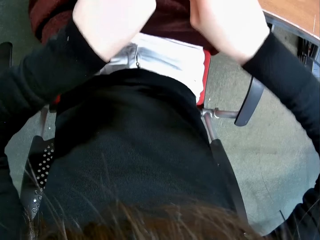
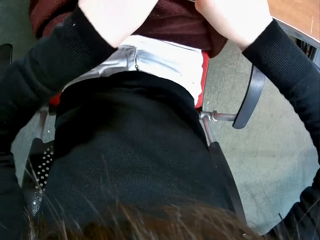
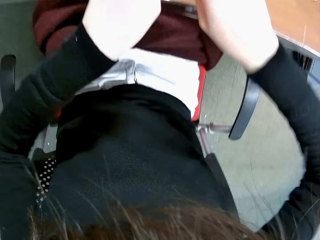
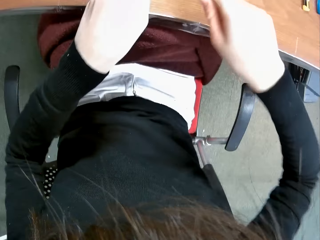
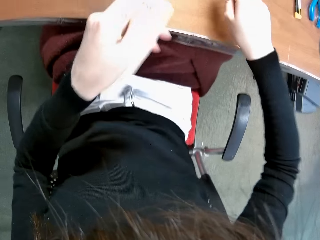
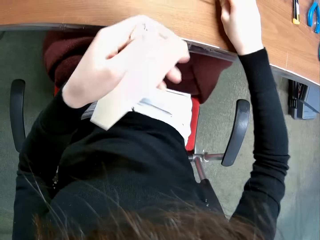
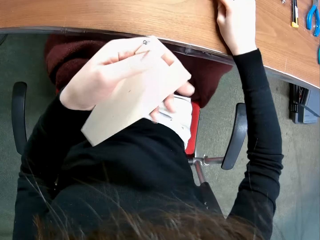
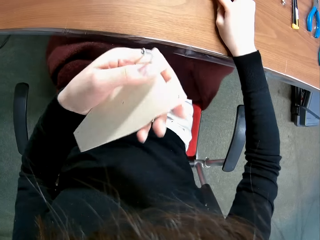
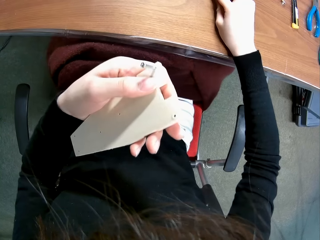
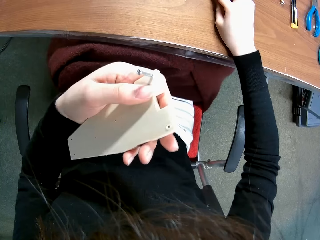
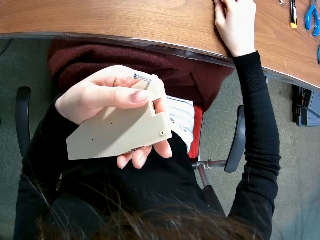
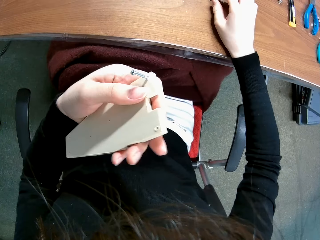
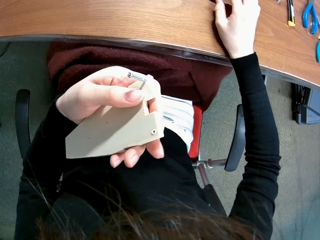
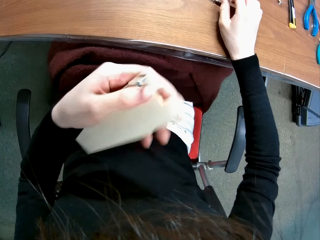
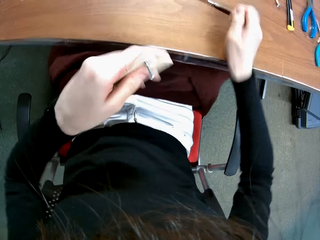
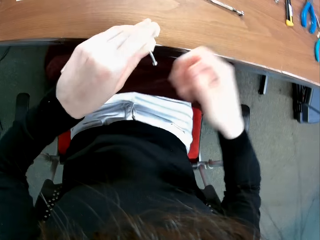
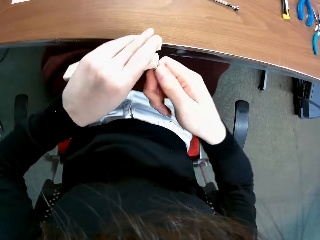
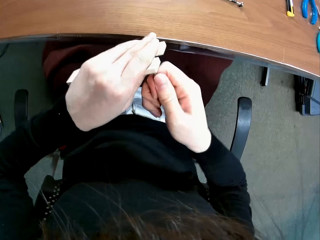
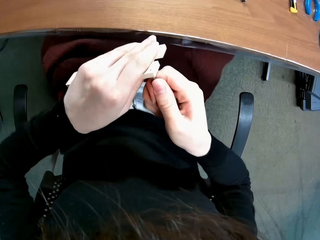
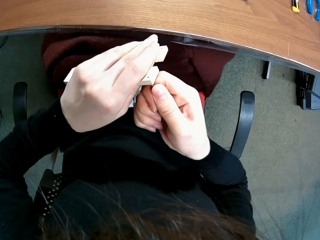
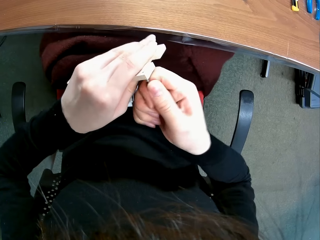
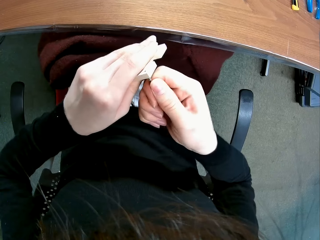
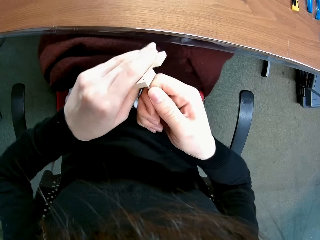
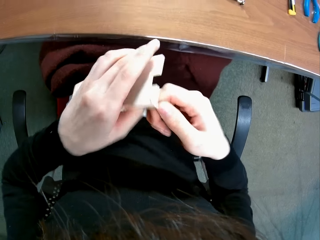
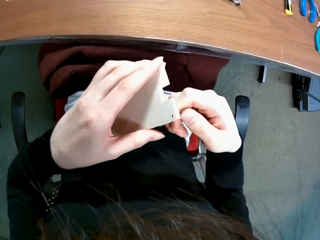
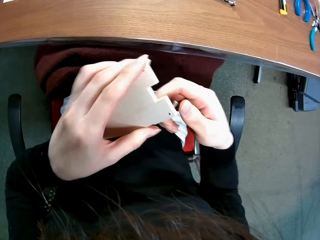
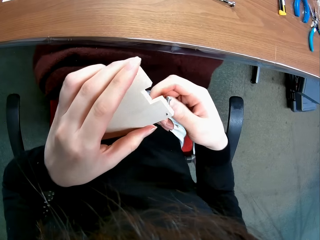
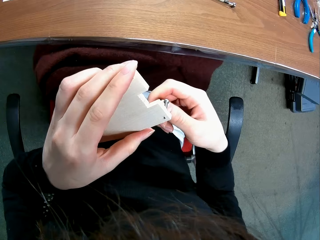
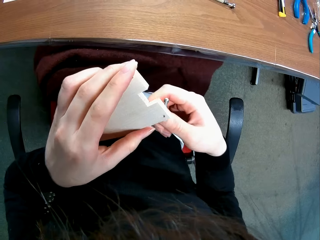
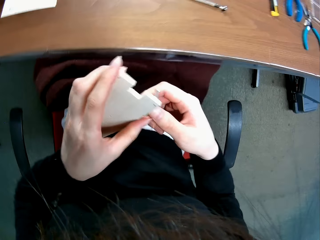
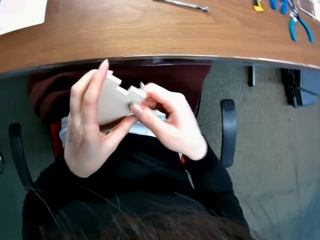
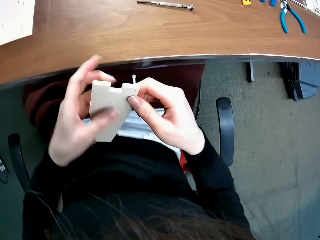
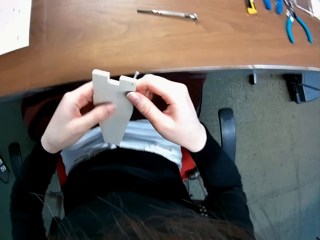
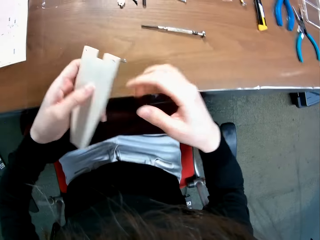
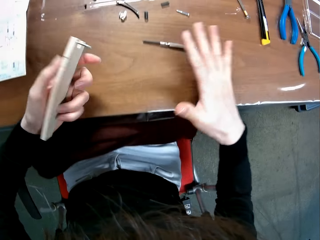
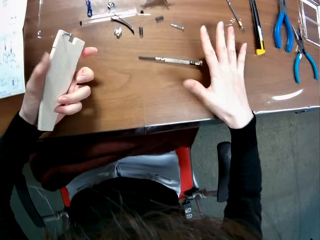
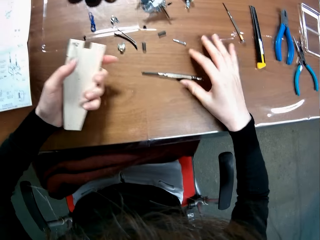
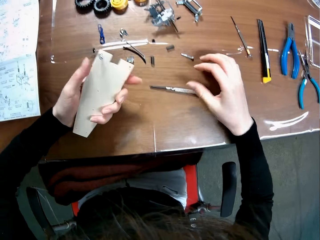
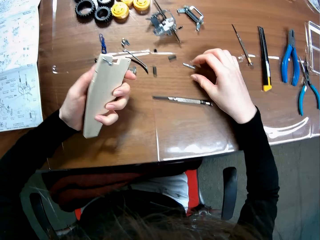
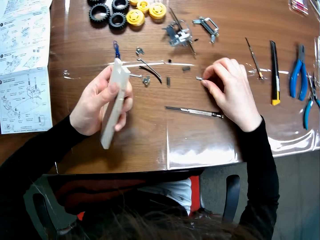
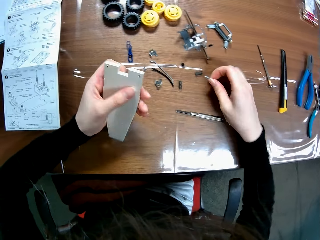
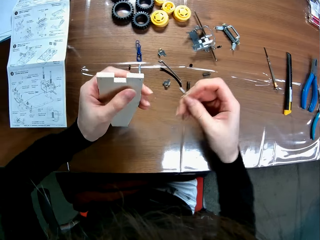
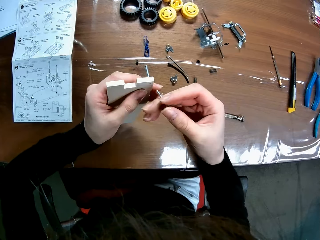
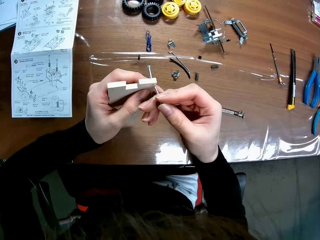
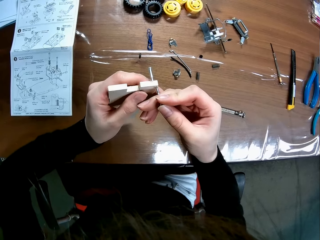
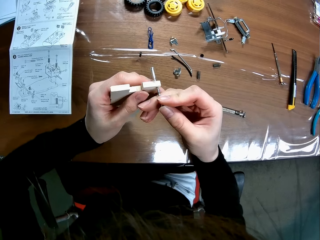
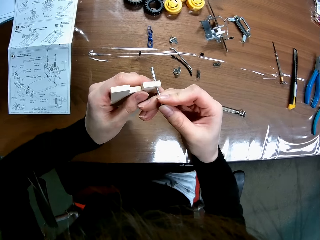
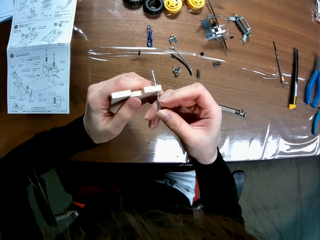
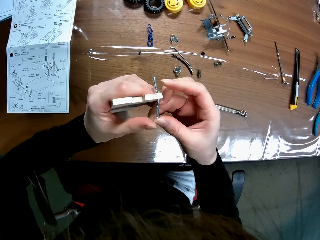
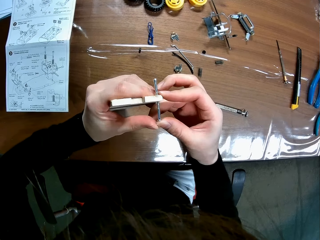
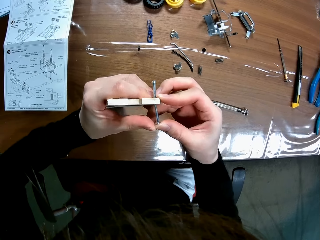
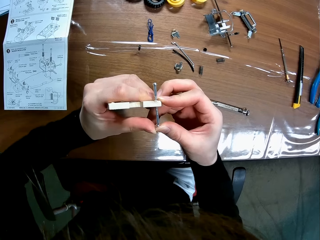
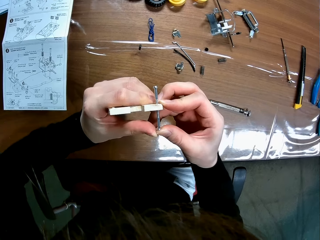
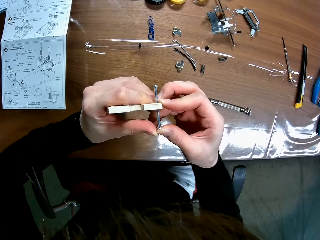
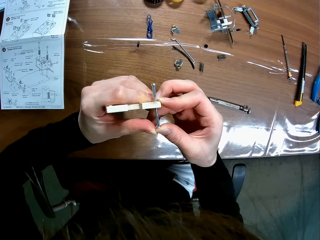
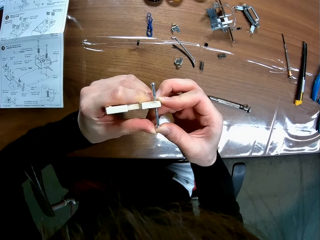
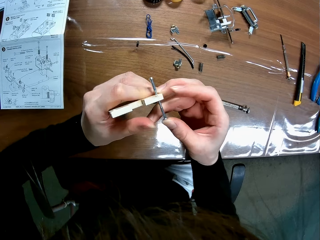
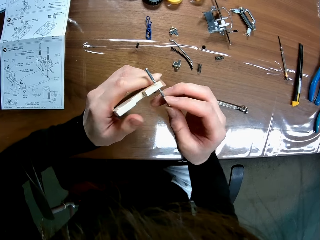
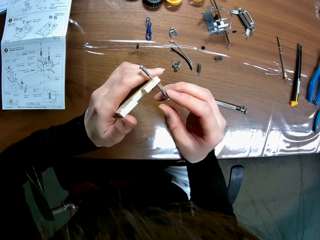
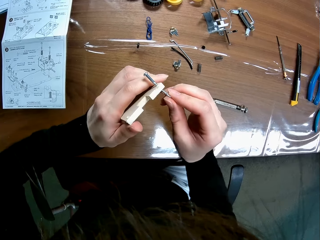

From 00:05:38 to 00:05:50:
The camera wearer drops the screwdriver on the table with his right hand. He inspects the tap screw on the chassis. He grips the tap screw with his right hand. He shakes the tap screw with his right hand. He turns the chassis. He holds the chassis. He picks another tap screw from the table with his right hand. He inserts the screw into the screw hole of the wooden mechanical model sheet.

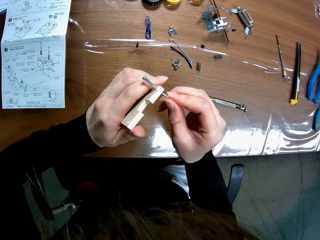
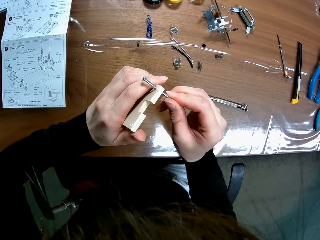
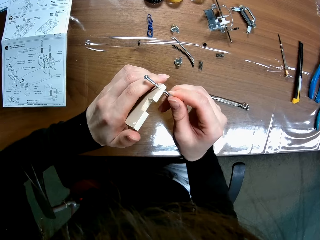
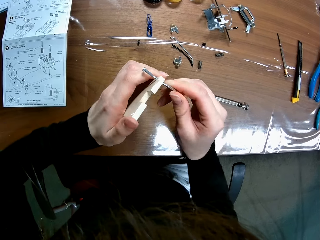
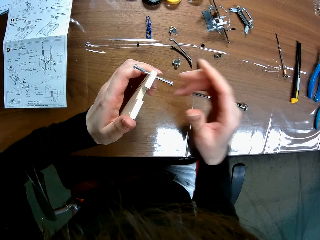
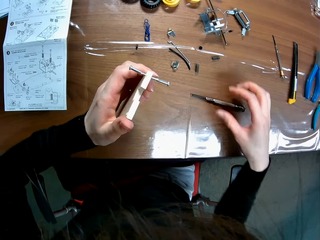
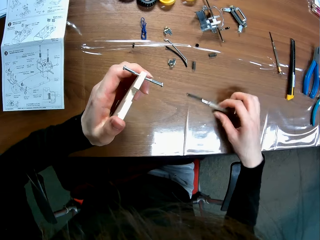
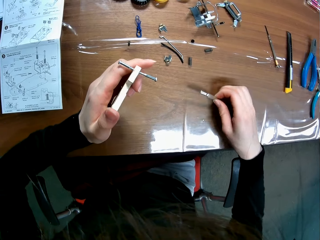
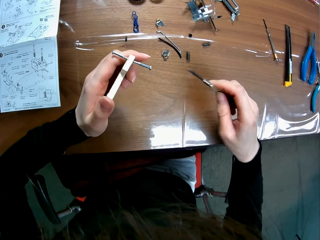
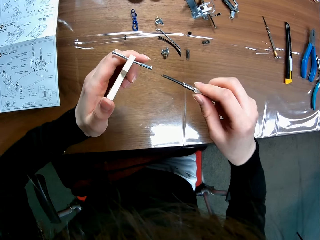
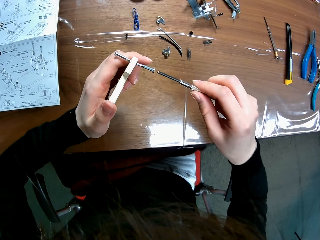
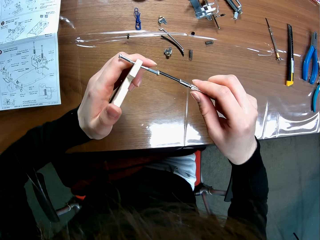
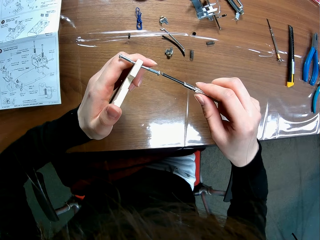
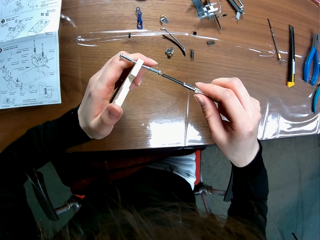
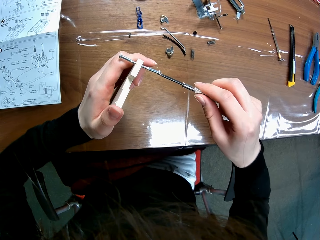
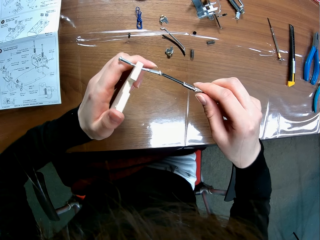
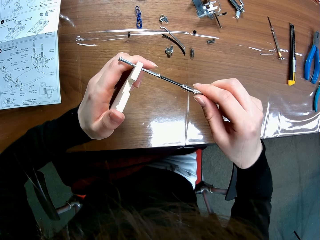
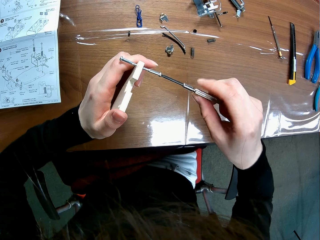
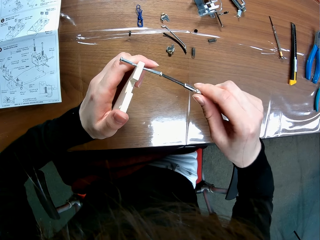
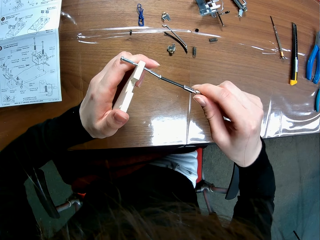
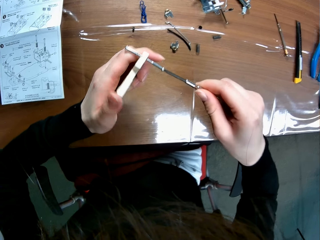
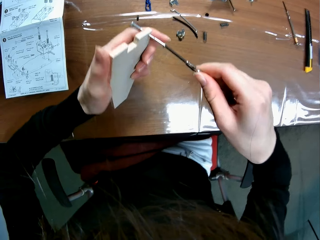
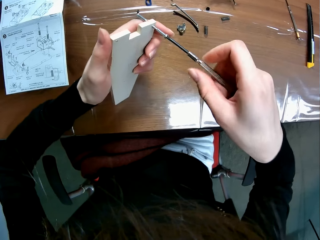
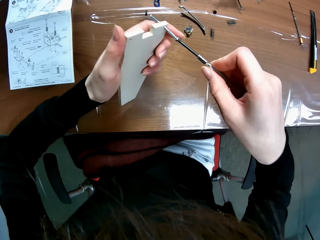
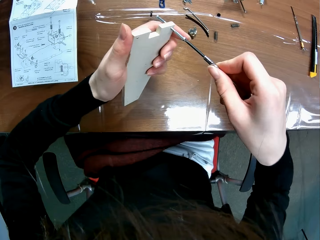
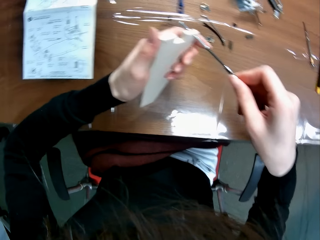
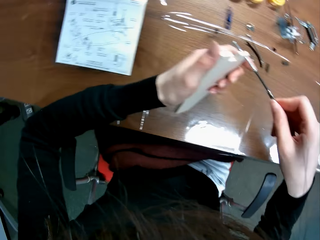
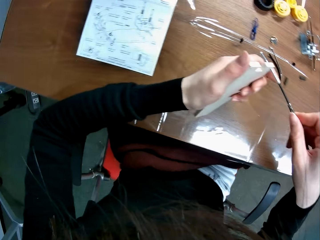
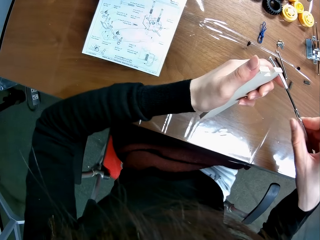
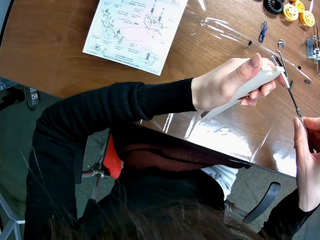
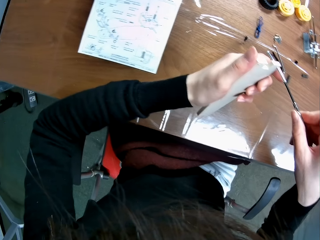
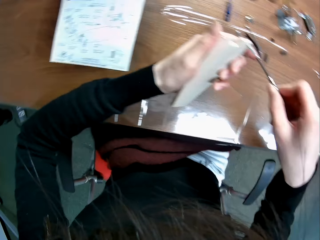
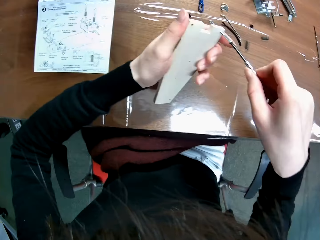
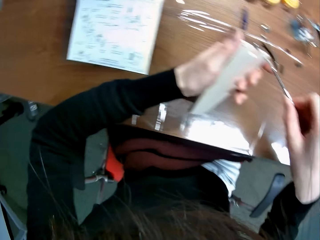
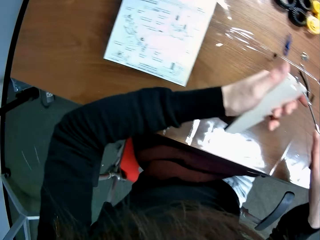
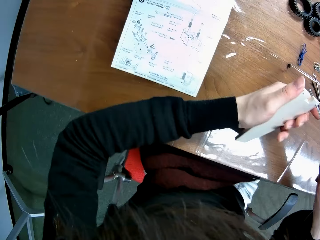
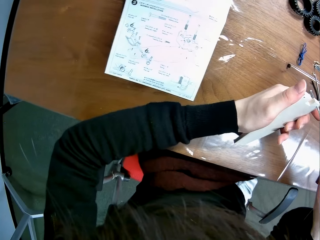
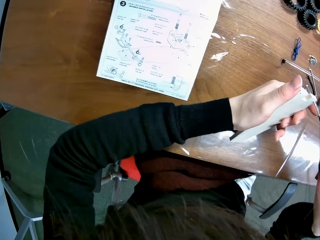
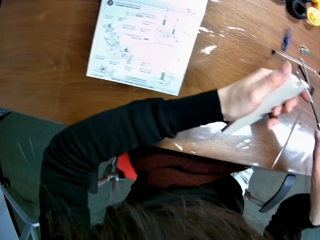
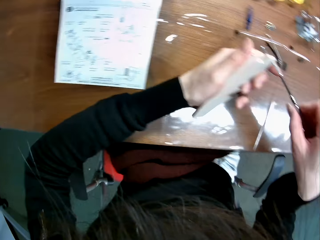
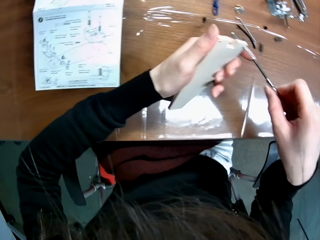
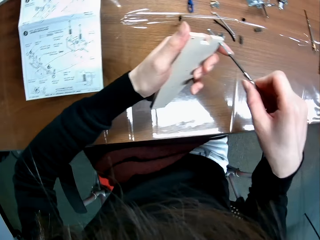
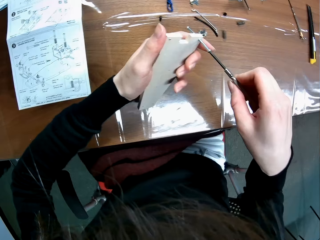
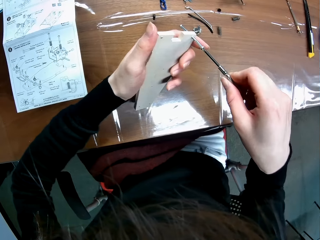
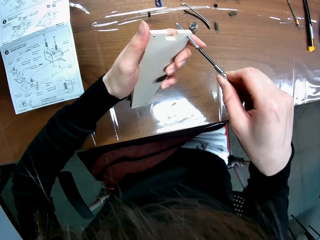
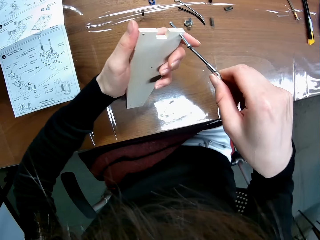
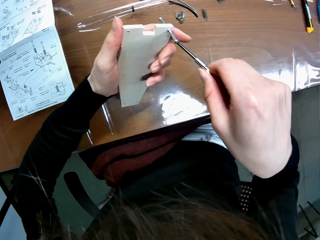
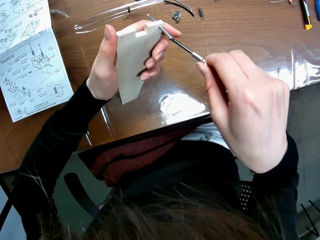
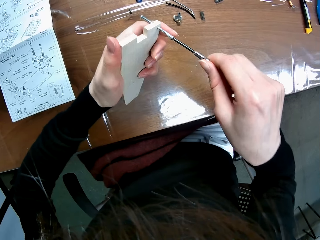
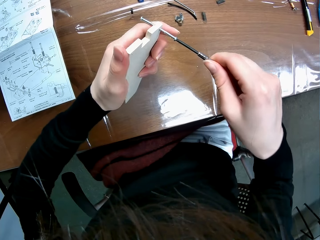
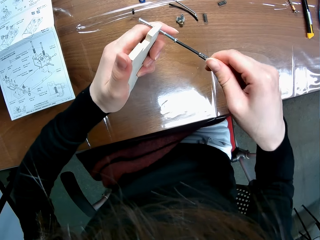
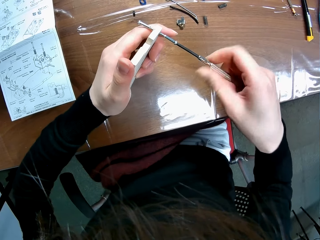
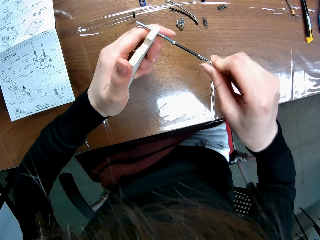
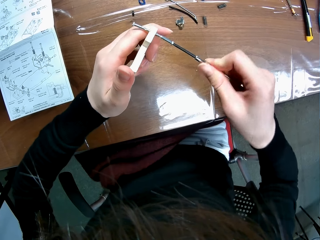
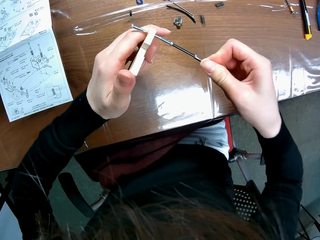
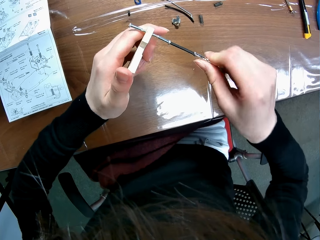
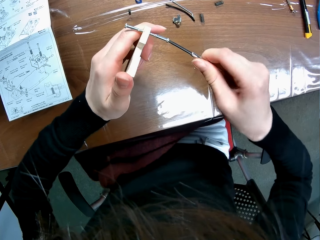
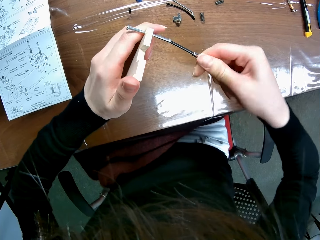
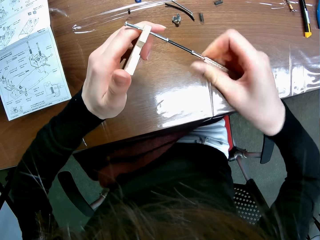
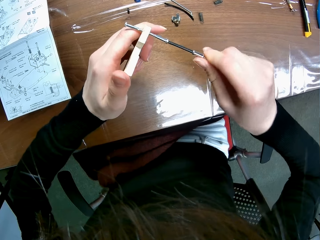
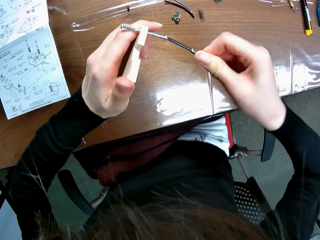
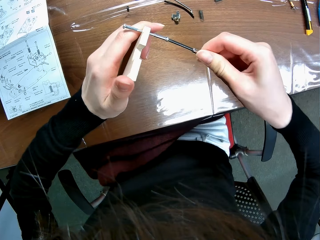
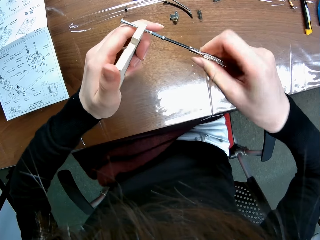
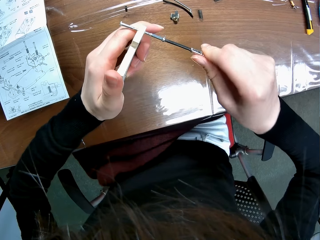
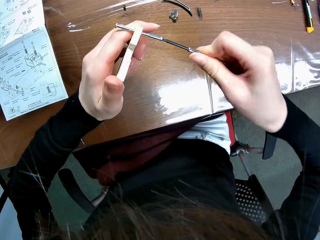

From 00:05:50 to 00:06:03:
The camera wearer picks the screwdriver from the table with his right hand. He screws the wooden mechanical model sheet with the screwdriver. He places the screwdriver on a tap screw. He looks at the chassis. He refers to a buggy chassis car set manual. He tightens a tap screw on the chassis with the screwdriver.
